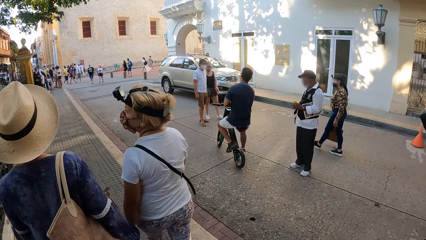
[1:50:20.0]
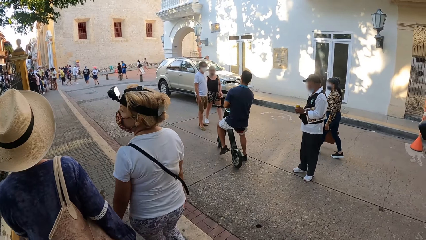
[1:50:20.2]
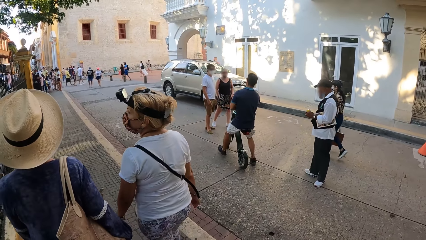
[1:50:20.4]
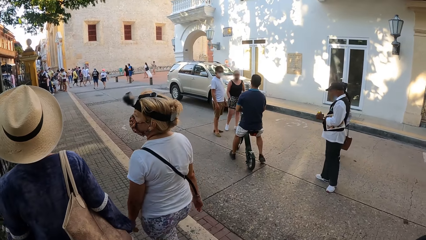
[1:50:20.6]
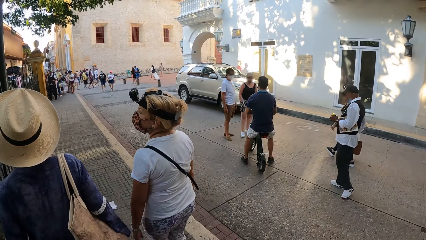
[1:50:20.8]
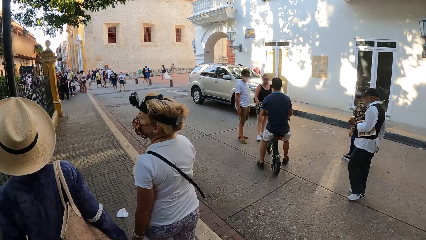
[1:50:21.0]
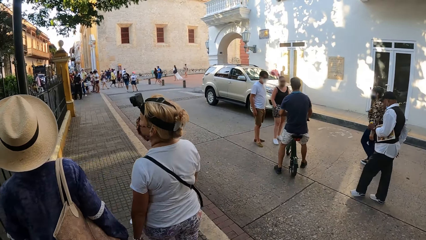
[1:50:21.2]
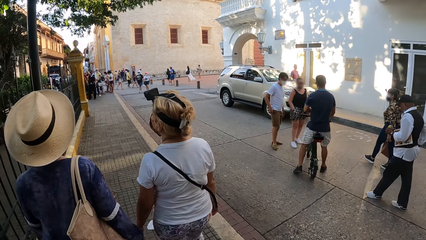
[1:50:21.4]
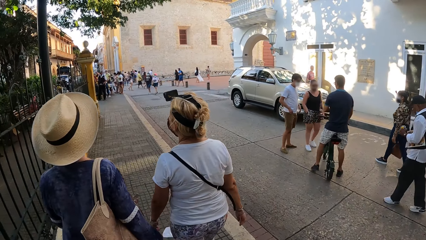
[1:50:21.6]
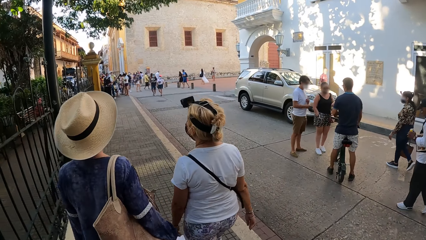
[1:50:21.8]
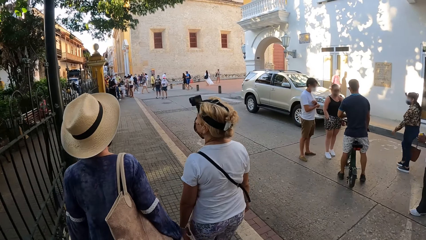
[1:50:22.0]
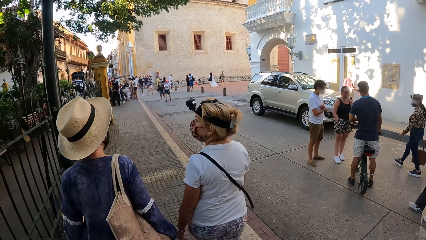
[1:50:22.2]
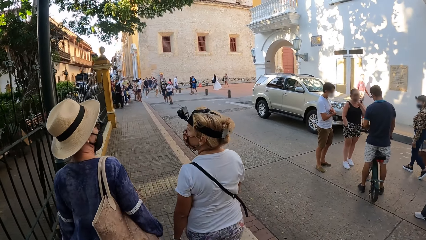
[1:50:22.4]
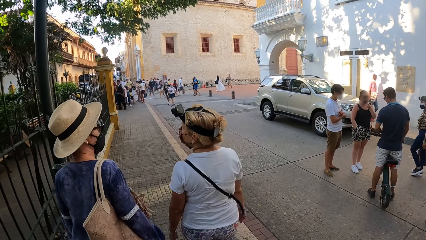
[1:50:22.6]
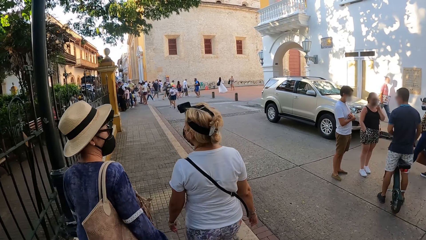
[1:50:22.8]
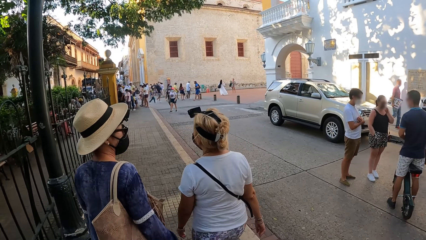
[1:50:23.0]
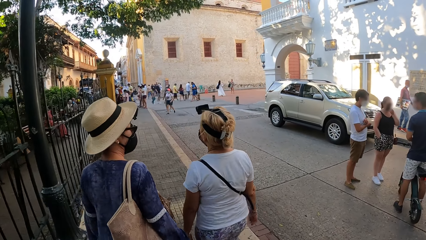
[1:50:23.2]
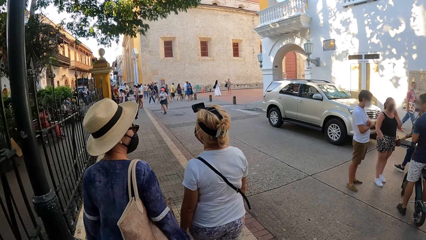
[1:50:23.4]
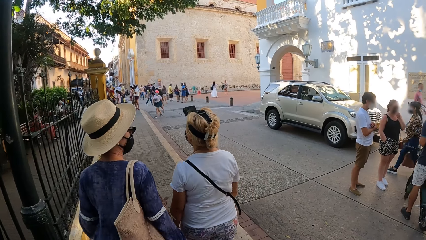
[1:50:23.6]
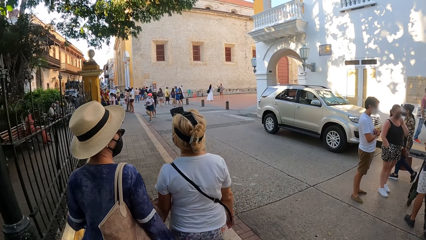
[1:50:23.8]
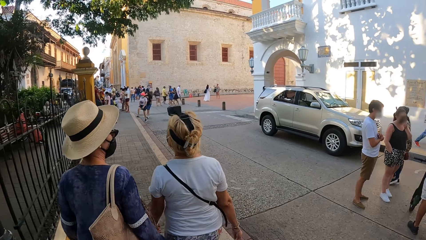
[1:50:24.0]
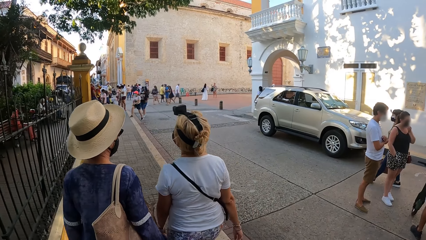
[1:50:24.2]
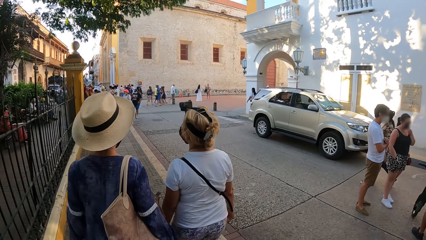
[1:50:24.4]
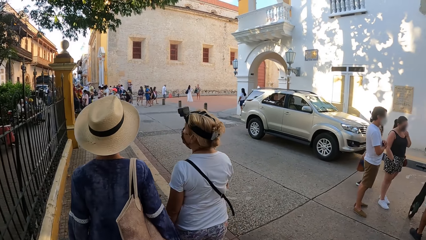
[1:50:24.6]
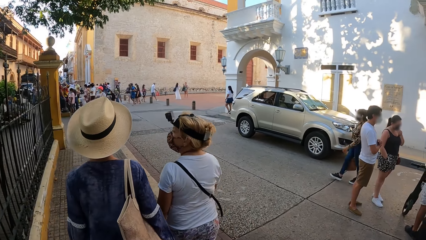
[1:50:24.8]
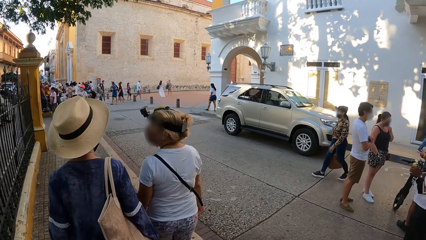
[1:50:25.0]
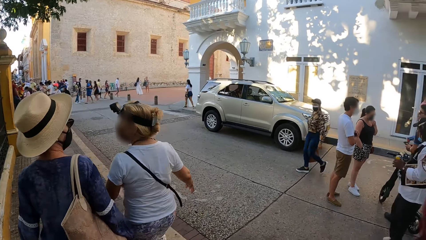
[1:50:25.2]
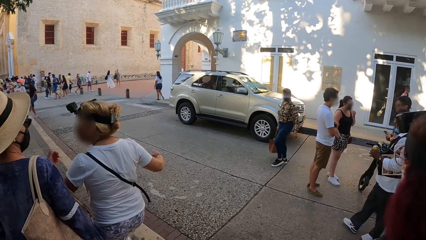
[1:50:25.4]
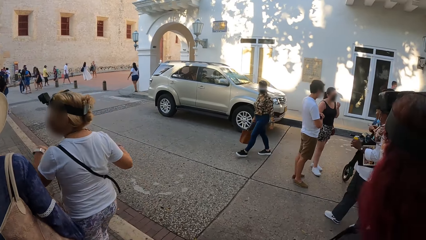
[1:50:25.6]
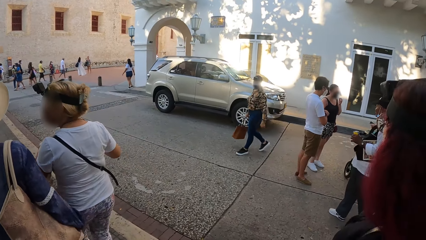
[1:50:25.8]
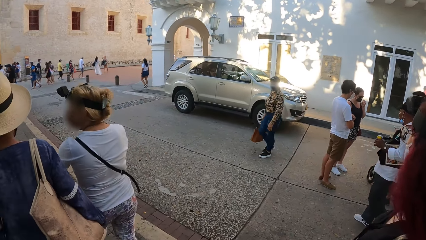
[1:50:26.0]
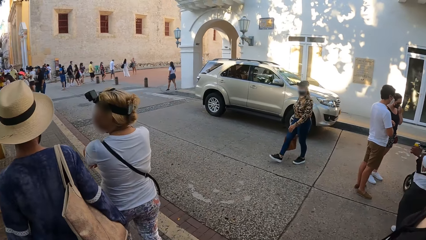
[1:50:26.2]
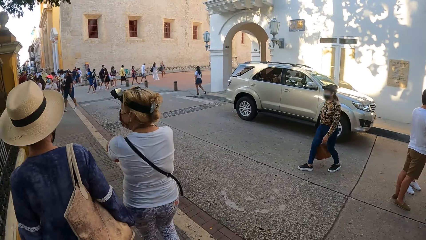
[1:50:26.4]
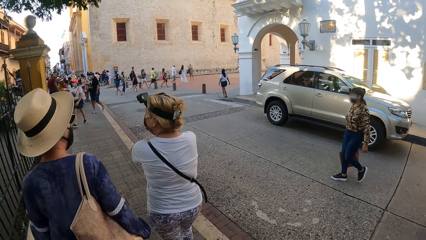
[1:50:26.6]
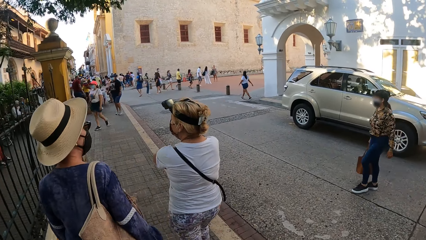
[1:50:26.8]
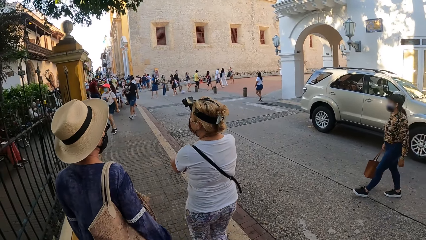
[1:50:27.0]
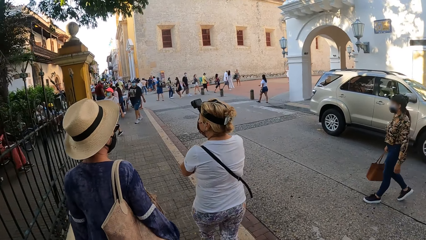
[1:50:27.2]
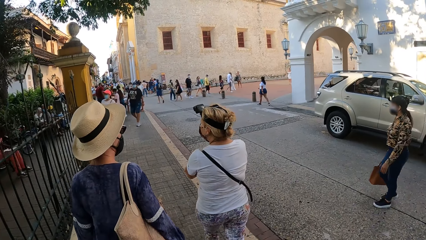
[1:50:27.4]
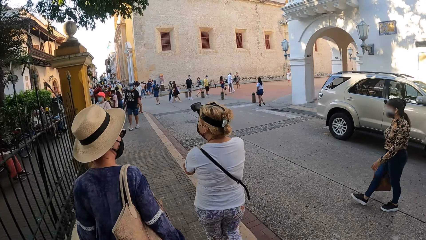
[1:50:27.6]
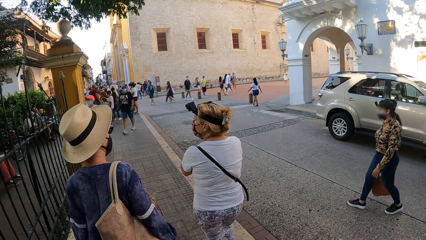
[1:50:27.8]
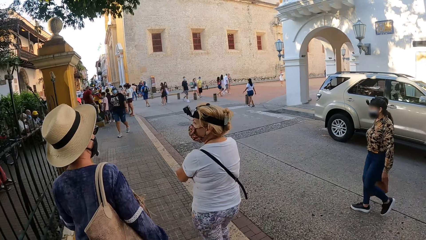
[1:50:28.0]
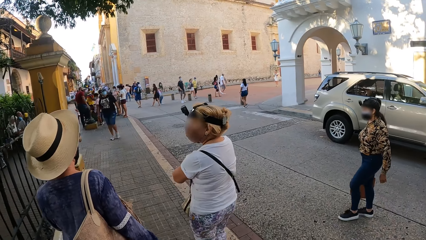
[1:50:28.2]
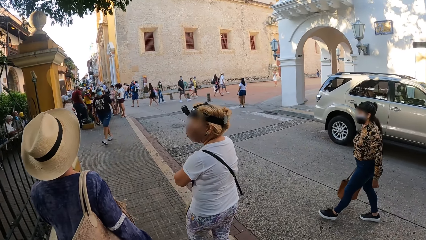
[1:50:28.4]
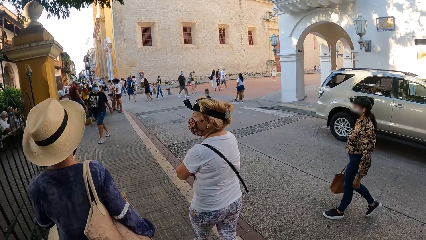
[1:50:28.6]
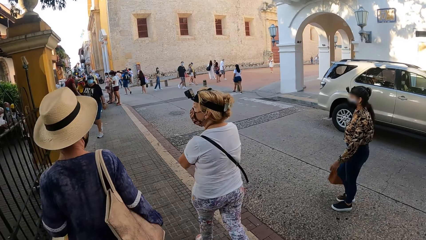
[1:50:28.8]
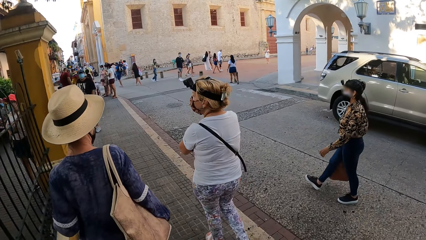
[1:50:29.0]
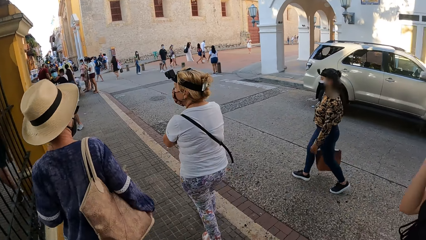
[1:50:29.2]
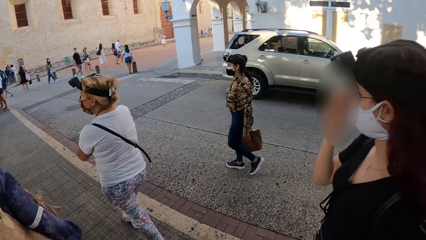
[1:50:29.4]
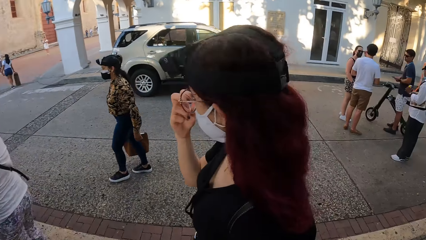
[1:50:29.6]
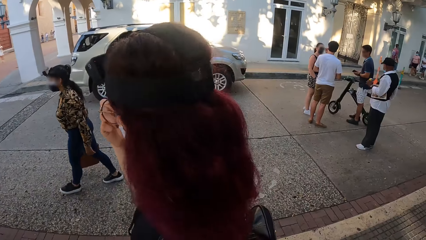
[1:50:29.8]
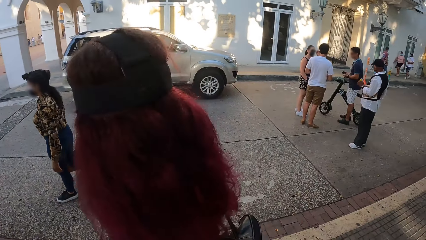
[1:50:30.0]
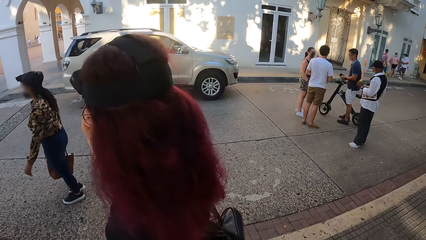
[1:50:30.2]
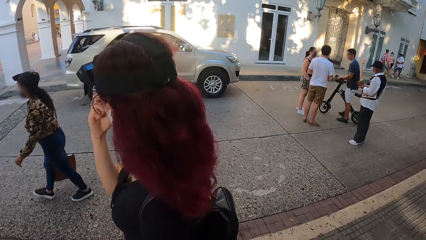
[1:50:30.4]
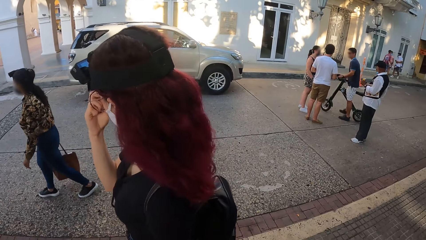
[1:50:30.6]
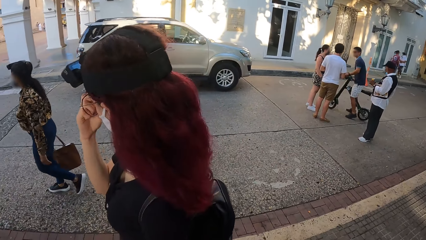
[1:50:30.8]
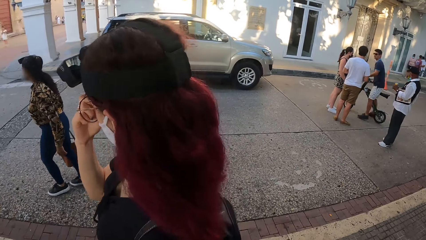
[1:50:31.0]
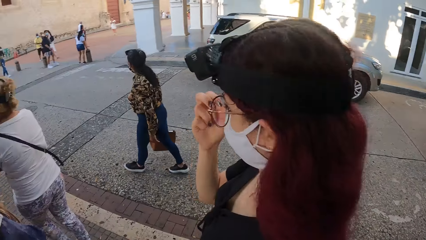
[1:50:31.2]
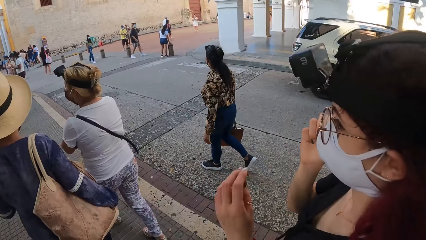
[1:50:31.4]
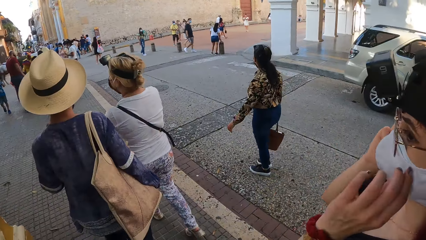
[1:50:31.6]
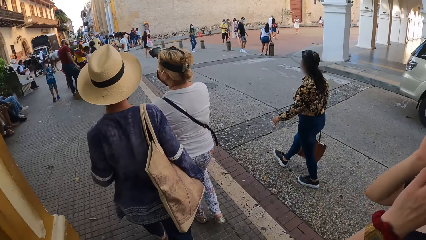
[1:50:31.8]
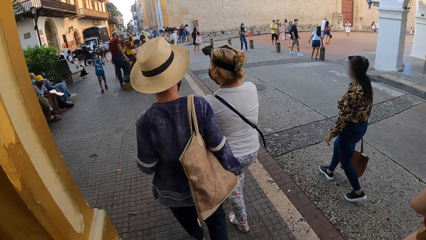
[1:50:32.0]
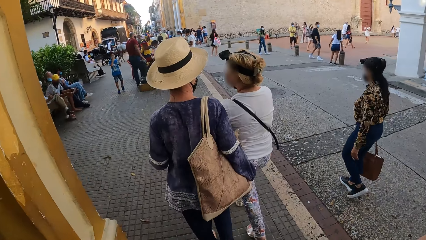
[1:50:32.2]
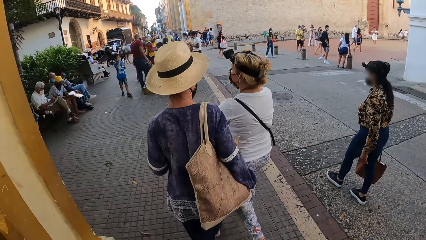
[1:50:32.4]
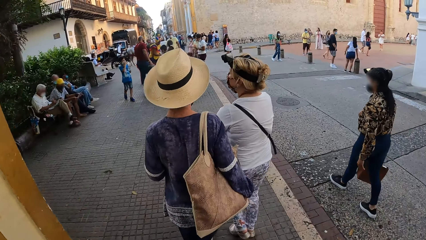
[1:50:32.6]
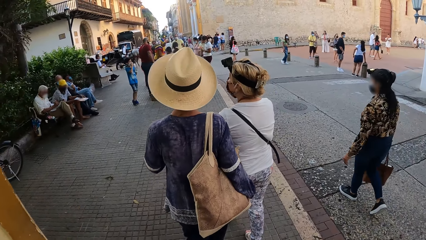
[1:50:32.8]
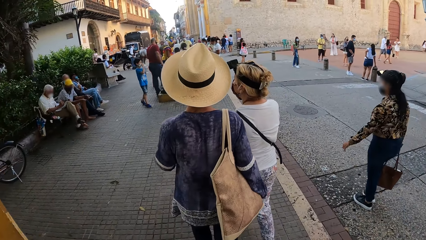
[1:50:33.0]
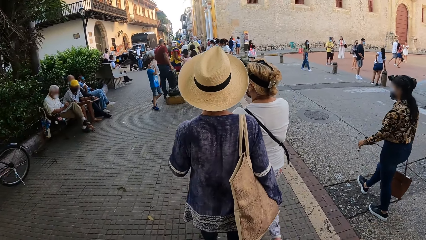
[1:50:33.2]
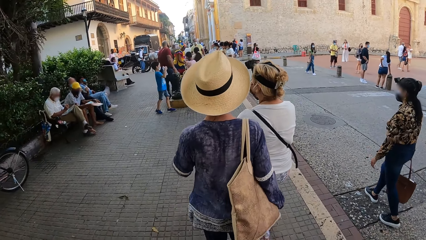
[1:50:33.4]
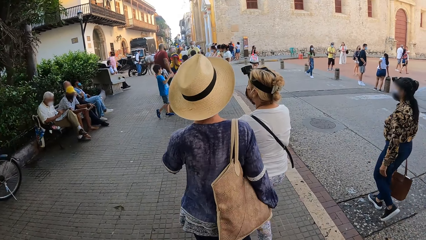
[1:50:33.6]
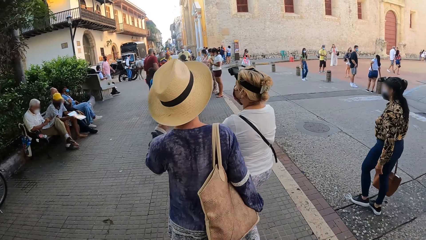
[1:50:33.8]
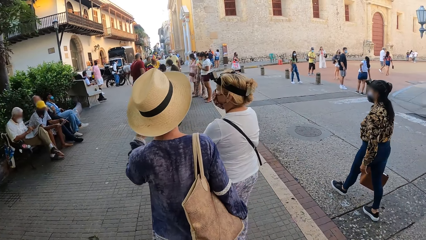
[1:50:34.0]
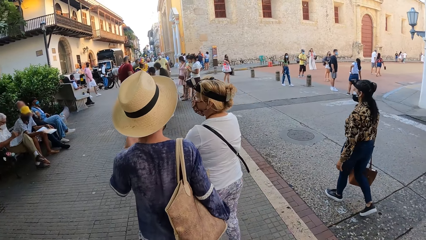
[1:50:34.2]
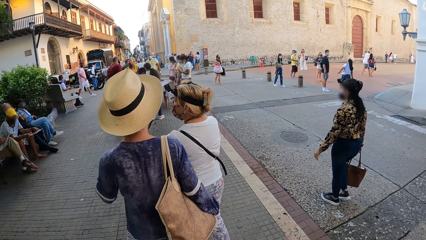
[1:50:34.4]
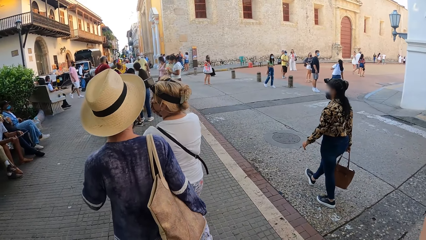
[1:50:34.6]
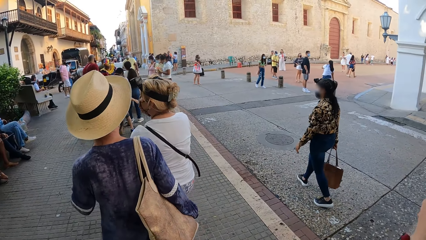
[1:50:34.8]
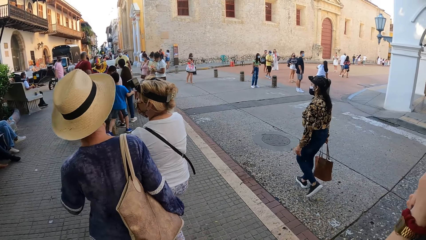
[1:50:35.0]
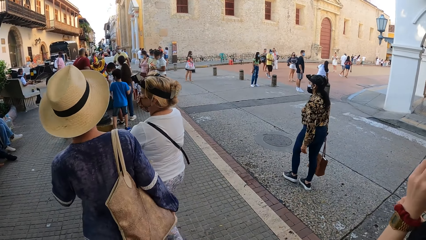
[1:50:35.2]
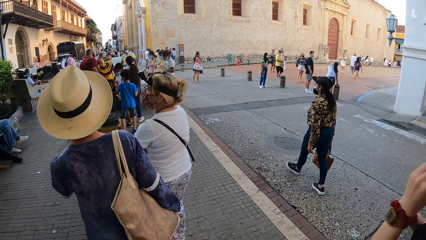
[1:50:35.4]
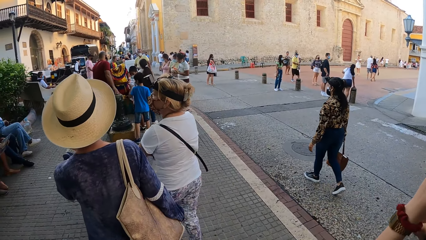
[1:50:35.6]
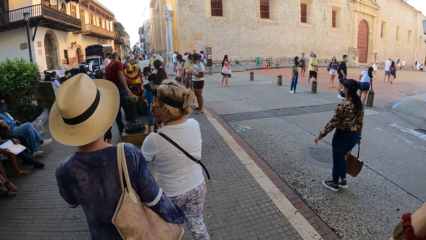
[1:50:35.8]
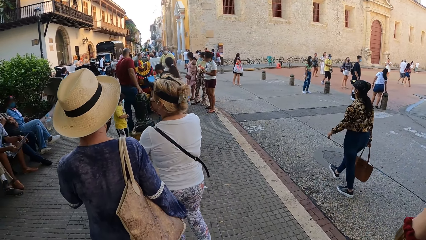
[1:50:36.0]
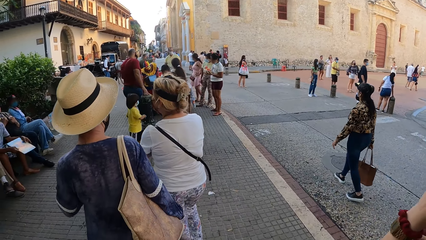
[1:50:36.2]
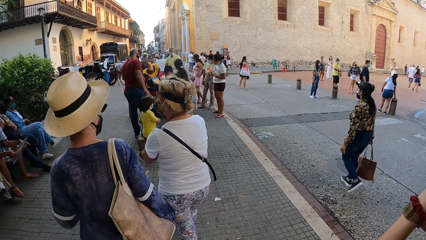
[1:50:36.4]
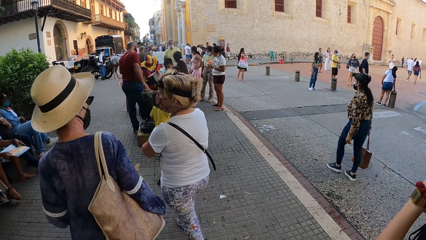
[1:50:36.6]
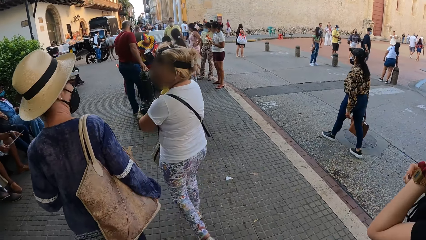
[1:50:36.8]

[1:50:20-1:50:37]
The woman folds her arms. Another woman adjusts a face mask on her face with her right hand. The other woman adjusts the face mask on her face with her hands.
